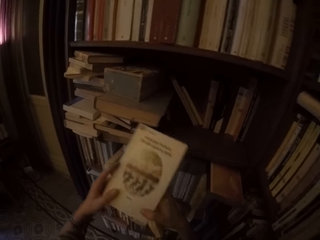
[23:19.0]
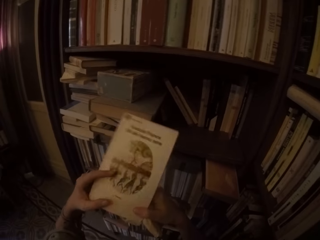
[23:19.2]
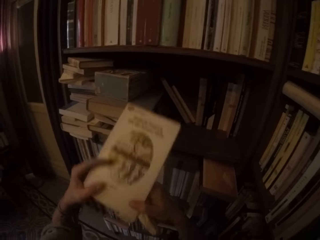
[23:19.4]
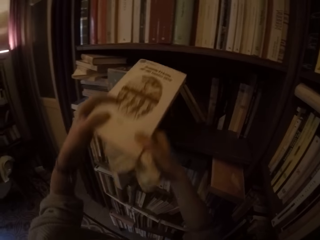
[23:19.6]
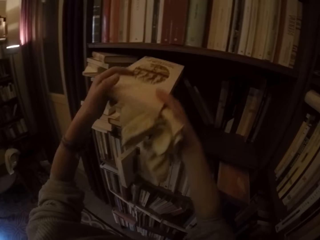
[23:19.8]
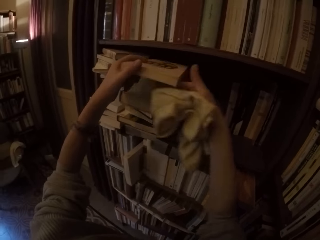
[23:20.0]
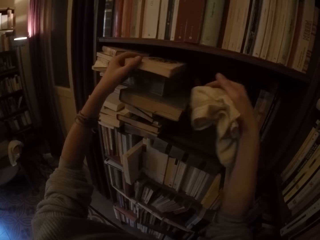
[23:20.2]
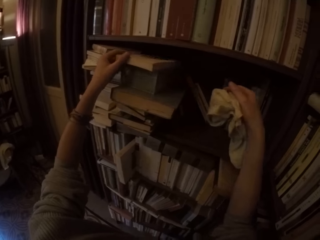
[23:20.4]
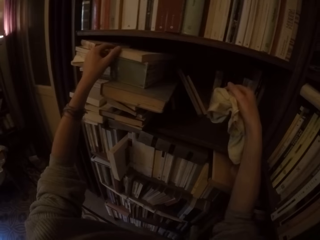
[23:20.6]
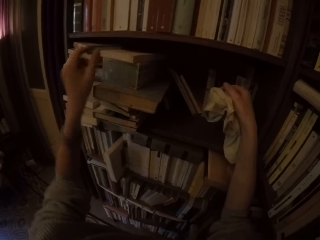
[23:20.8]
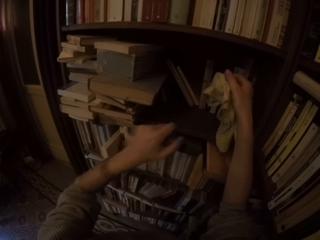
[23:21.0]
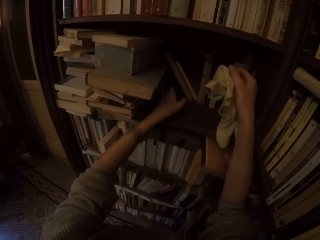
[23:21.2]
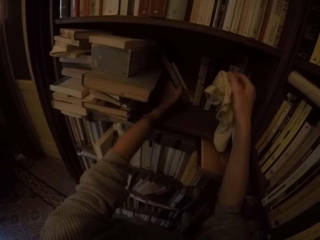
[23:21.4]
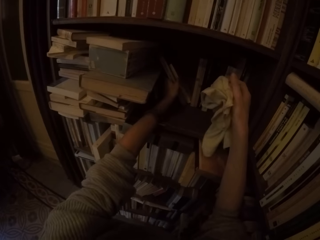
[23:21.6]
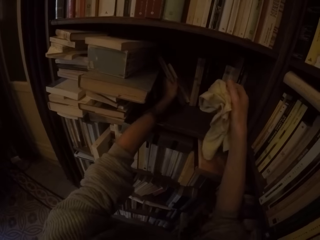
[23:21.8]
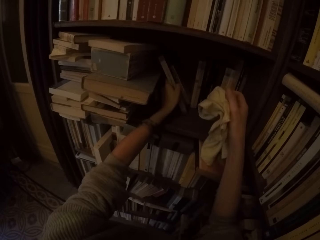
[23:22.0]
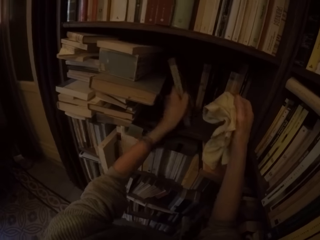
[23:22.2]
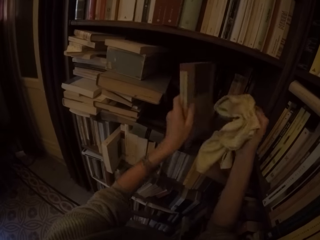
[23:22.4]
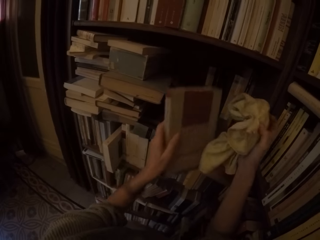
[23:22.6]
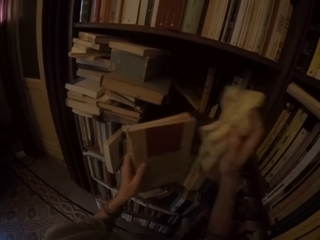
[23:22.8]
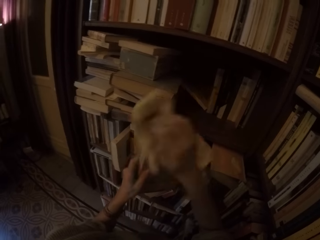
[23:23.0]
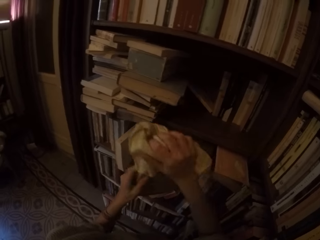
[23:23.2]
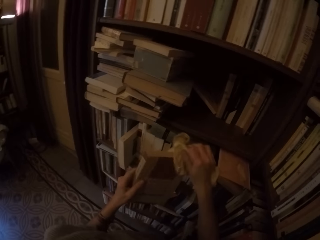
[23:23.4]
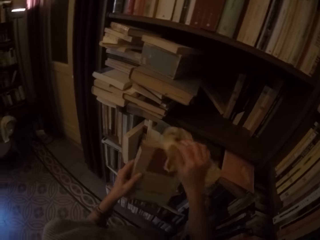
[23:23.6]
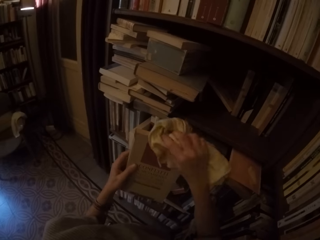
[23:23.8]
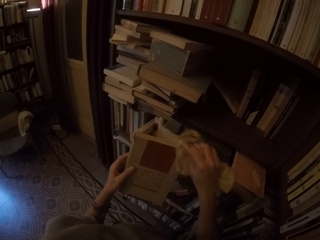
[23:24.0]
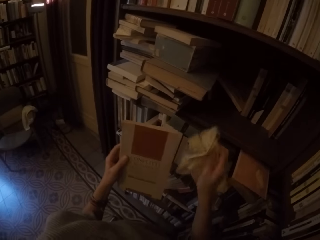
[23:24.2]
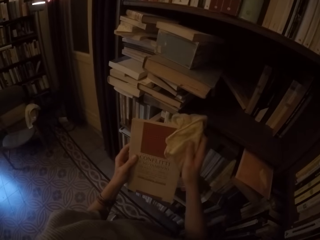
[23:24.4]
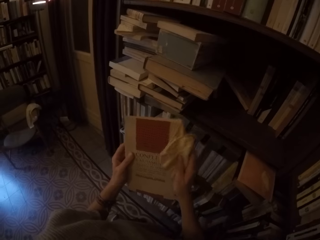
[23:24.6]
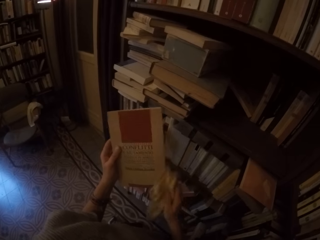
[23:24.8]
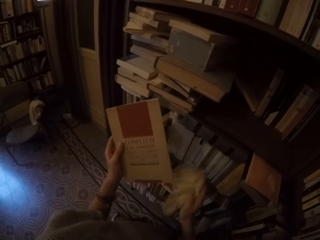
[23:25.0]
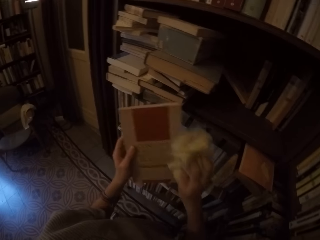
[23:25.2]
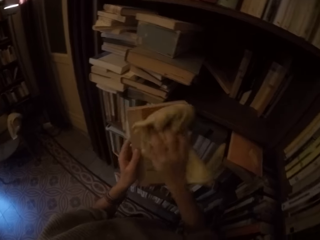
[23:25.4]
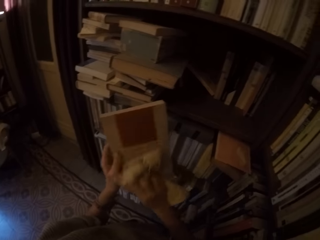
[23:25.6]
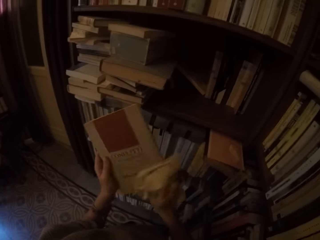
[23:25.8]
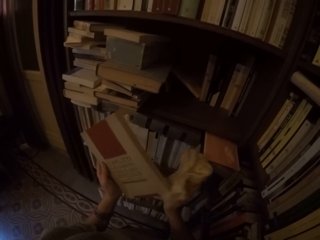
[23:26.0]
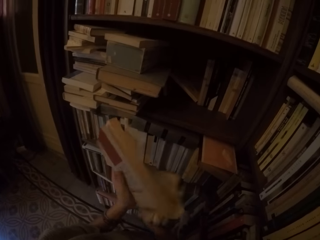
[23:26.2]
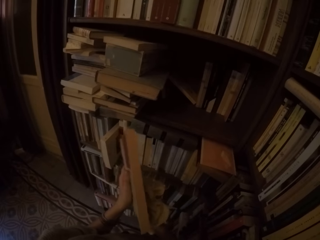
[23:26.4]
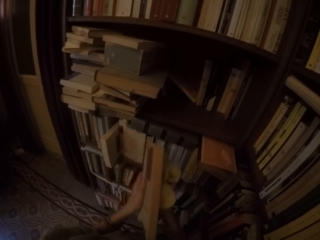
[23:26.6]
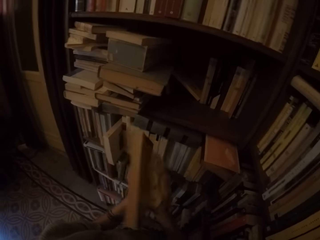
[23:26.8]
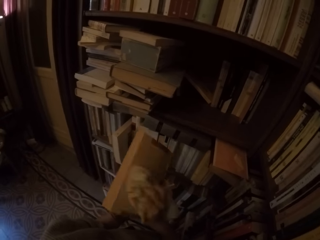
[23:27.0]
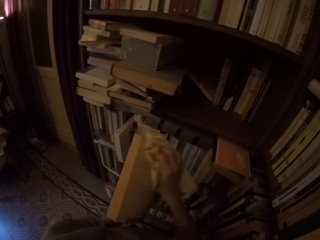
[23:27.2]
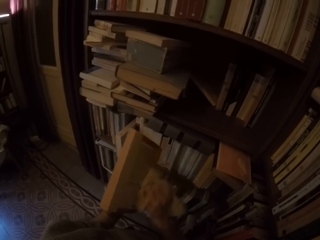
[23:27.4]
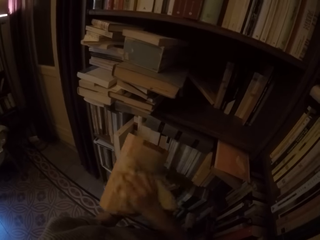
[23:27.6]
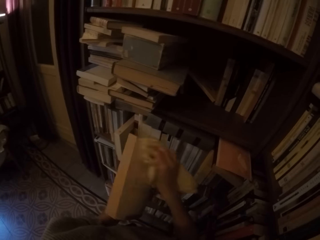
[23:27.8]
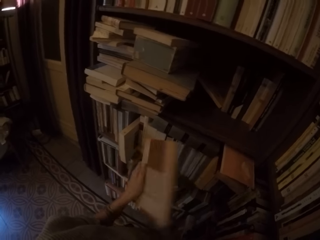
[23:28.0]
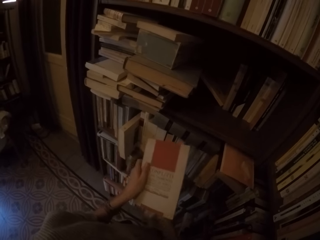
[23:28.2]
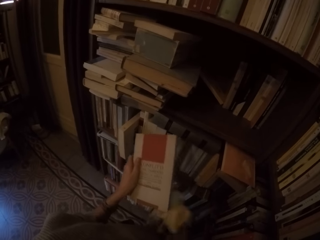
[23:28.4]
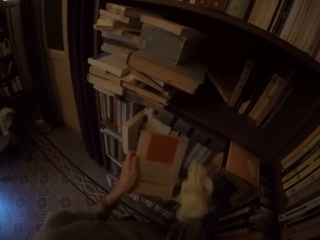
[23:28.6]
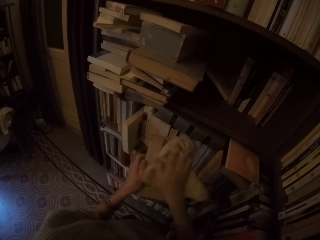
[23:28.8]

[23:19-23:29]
The camera wearer puts the book on the shelf with both hands. He picks another book from the shelf with his left hand. He wipes the book with the towel in his right hand.

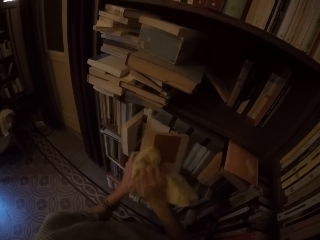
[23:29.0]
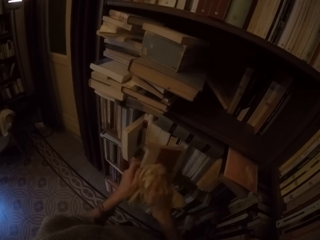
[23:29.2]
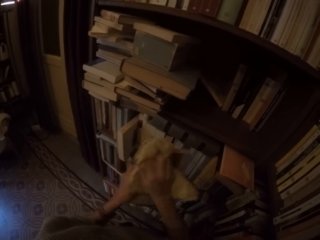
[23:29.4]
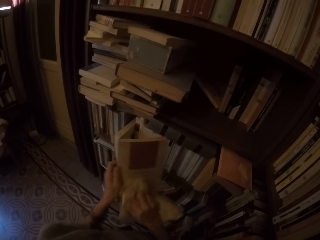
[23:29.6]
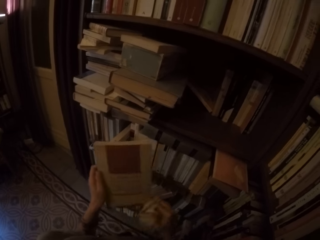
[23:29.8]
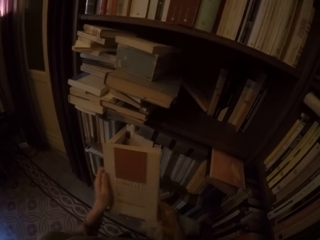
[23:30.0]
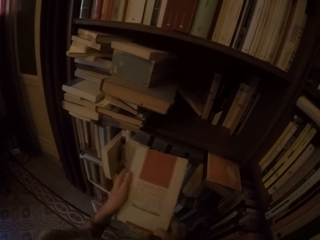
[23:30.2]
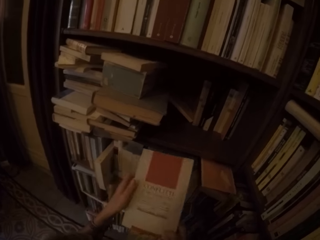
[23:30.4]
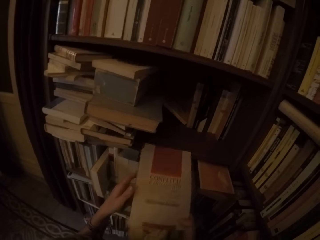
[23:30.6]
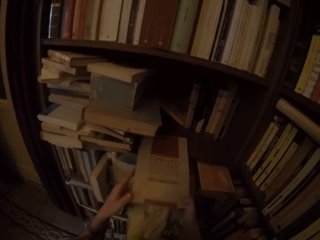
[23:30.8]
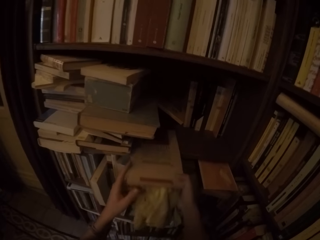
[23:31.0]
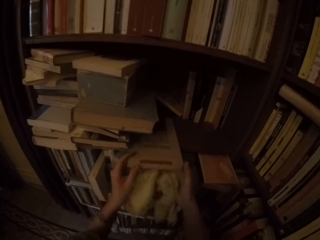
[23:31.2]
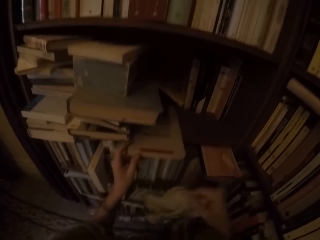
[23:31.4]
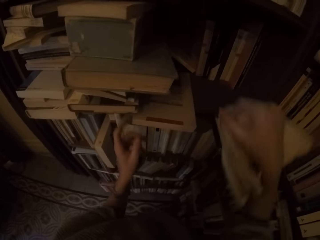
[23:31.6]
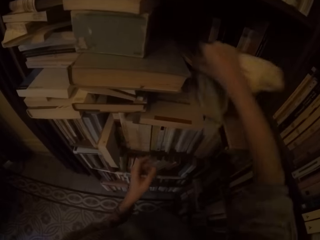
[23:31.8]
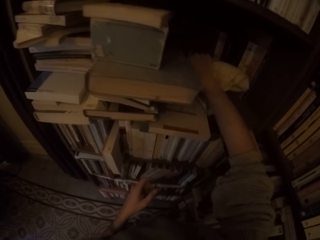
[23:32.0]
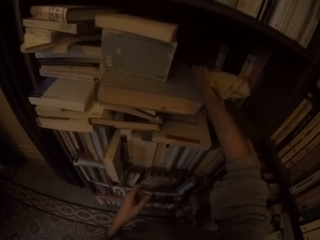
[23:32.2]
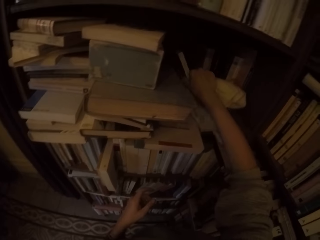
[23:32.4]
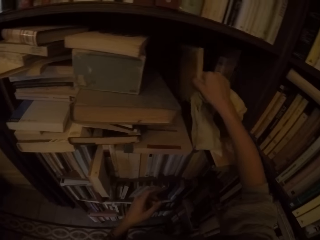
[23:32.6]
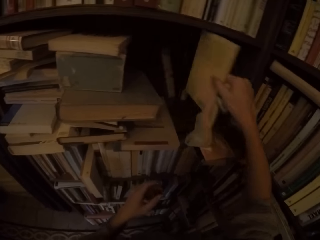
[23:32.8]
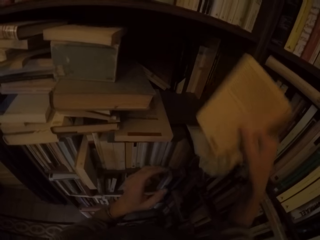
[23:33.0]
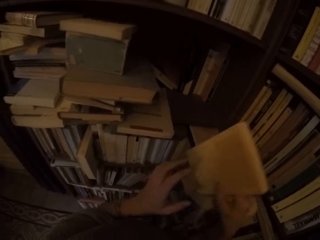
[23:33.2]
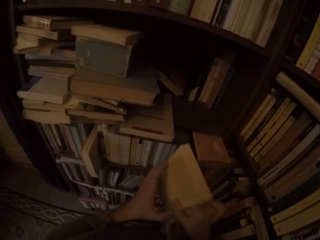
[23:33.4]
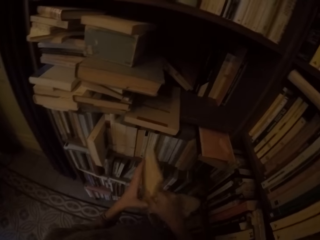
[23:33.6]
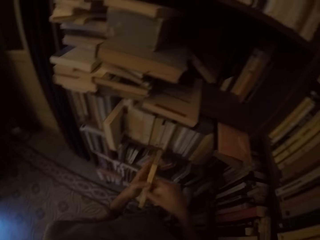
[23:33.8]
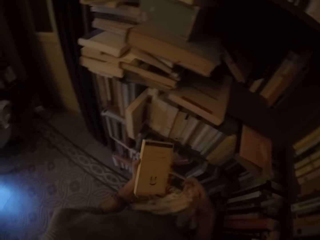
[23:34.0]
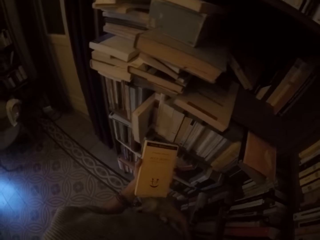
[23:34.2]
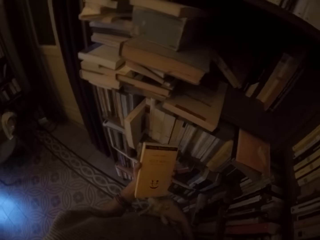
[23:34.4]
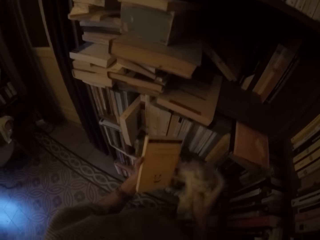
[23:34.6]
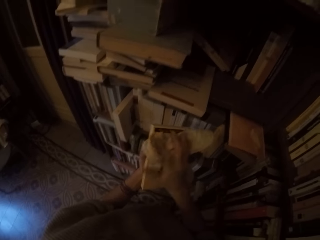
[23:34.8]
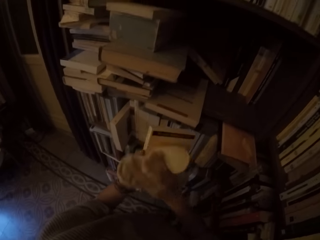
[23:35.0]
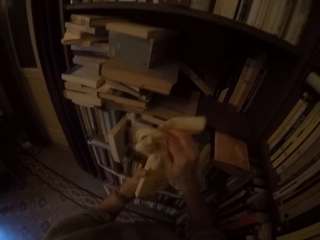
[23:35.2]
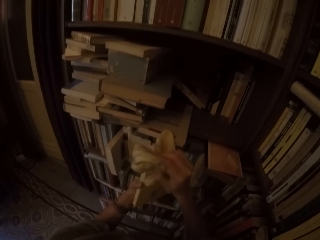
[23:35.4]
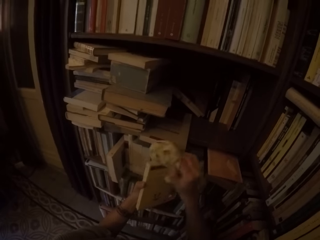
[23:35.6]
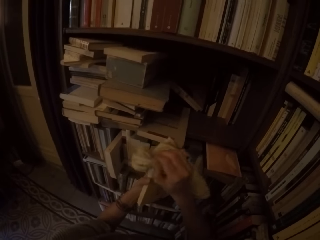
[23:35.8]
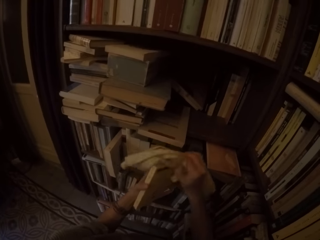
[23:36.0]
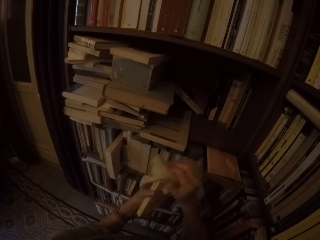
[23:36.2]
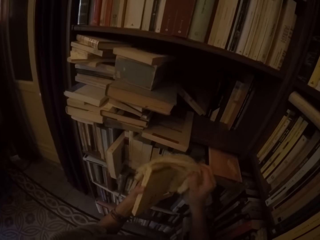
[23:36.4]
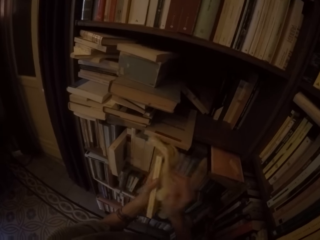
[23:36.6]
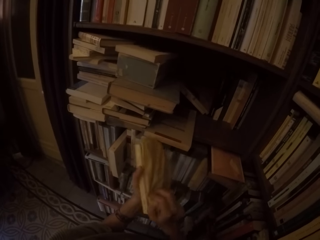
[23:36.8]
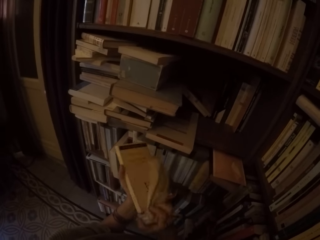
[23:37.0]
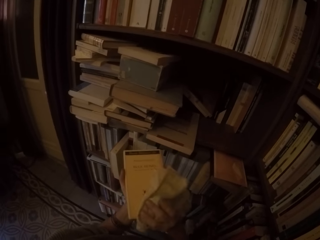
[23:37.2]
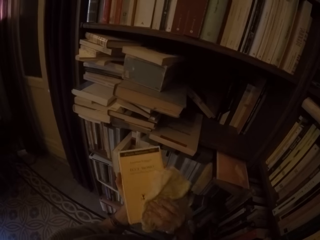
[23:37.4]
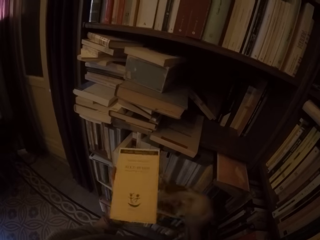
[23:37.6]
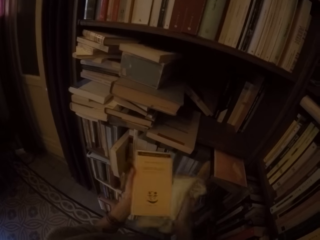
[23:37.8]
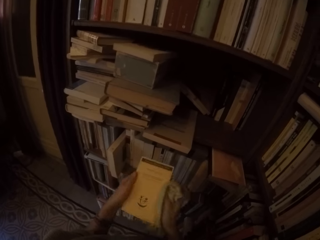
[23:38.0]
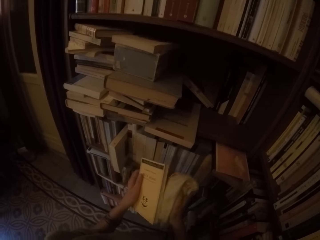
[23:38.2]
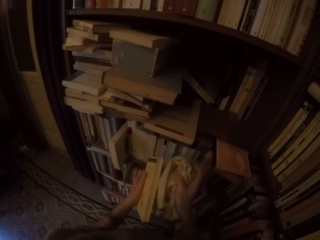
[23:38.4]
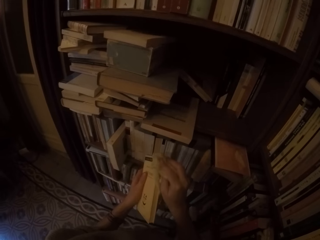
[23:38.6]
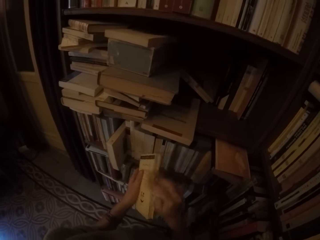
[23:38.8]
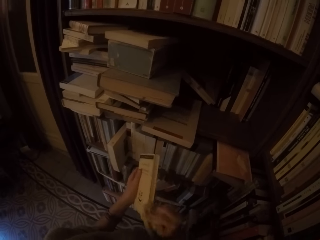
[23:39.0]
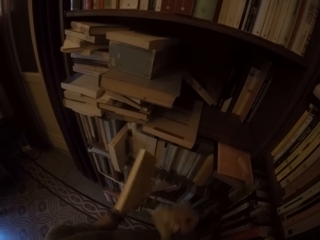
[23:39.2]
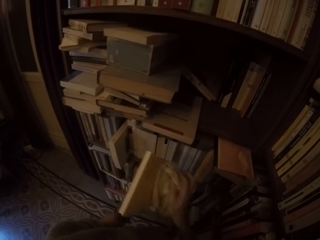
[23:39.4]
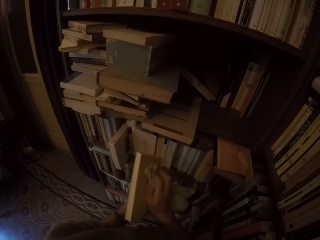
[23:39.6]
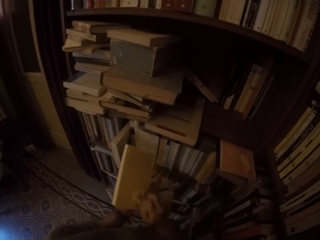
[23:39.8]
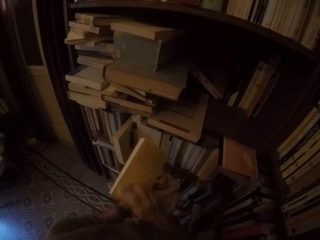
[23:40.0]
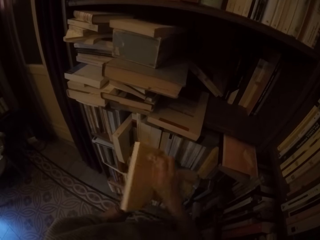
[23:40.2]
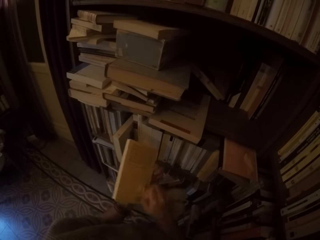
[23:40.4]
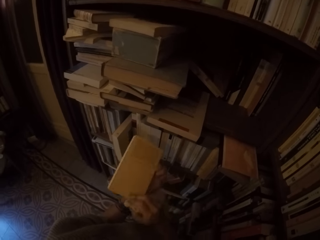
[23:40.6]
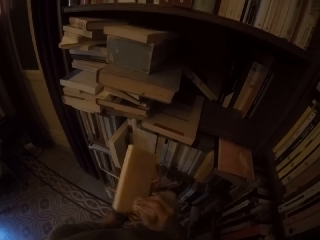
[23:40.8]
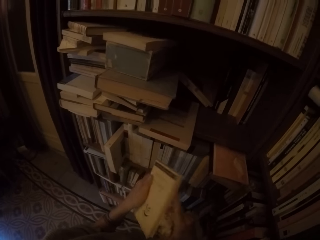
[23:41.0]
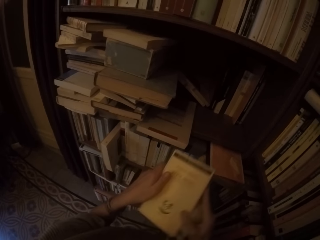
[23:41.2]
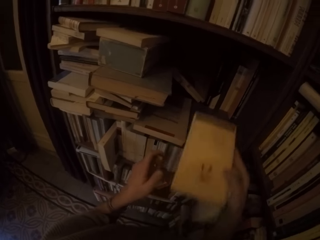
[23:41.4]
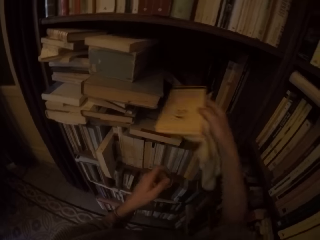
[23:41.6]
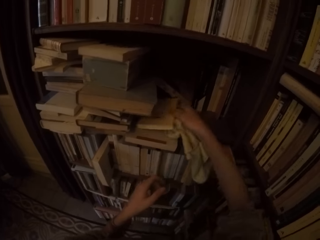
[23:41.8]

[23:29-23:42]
The camera wearer puts the book on the shelf with both hands. He picks another book from the shelf with his right hand. He passes the book to his left hand. He wipes the book with the towel in his right hand.
